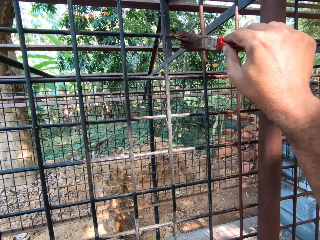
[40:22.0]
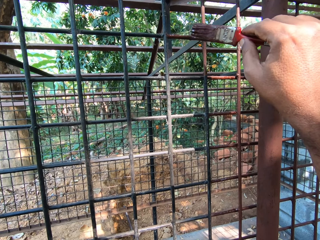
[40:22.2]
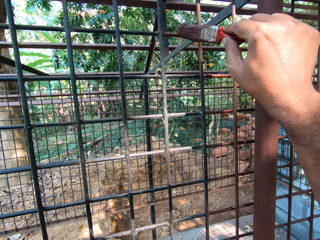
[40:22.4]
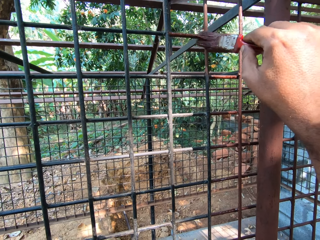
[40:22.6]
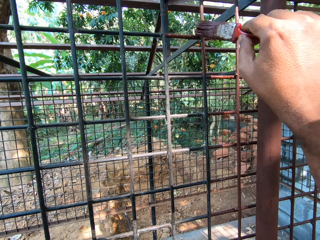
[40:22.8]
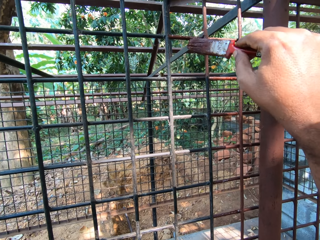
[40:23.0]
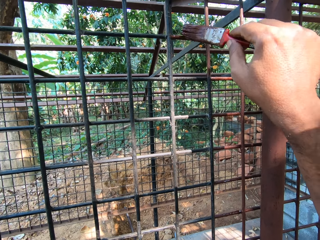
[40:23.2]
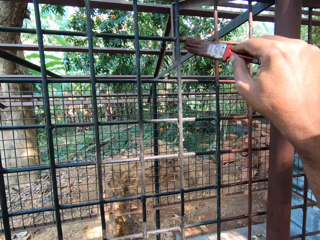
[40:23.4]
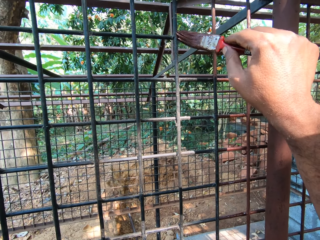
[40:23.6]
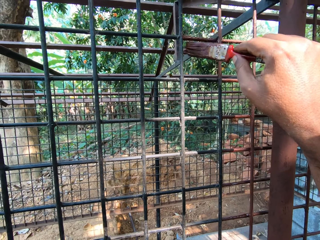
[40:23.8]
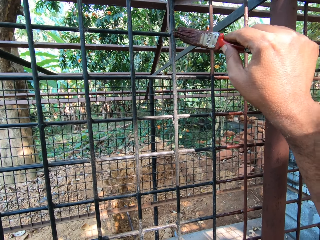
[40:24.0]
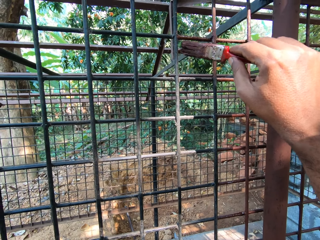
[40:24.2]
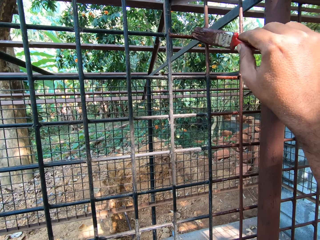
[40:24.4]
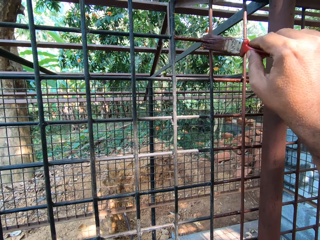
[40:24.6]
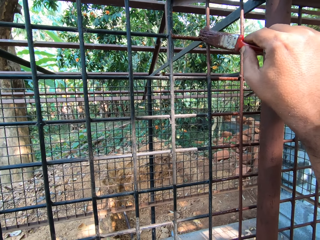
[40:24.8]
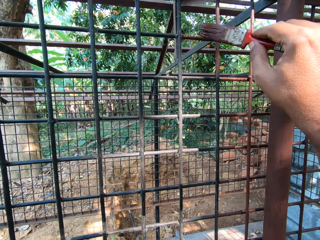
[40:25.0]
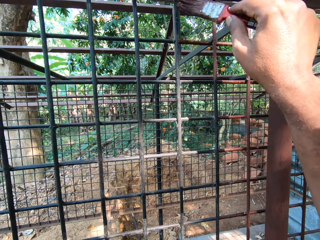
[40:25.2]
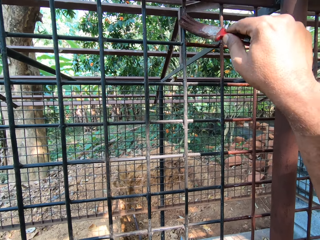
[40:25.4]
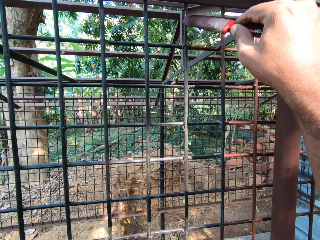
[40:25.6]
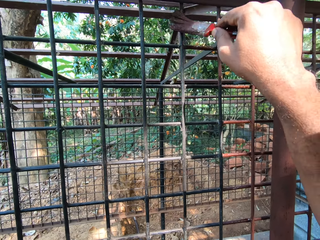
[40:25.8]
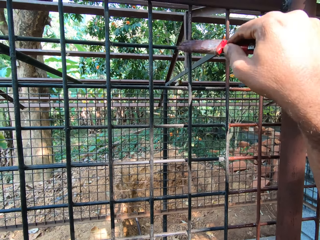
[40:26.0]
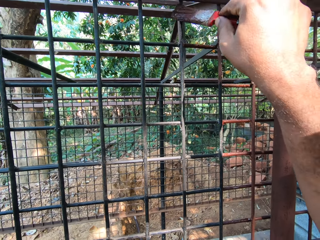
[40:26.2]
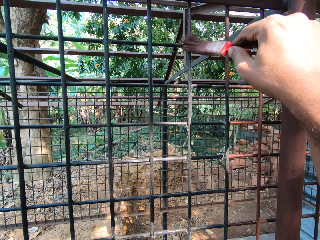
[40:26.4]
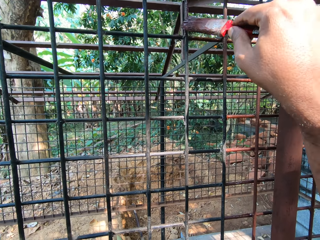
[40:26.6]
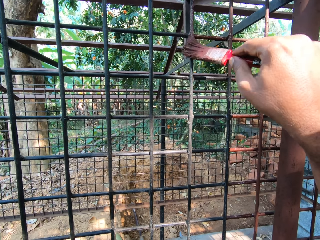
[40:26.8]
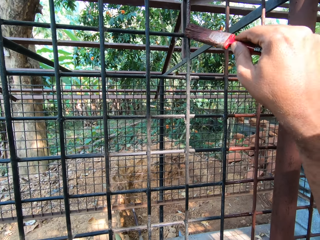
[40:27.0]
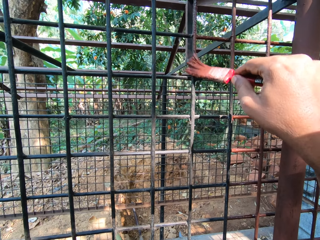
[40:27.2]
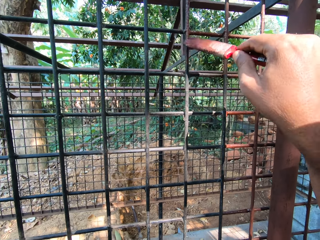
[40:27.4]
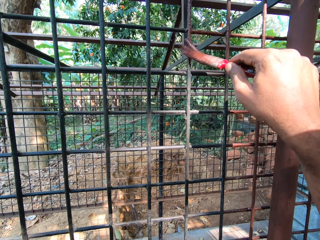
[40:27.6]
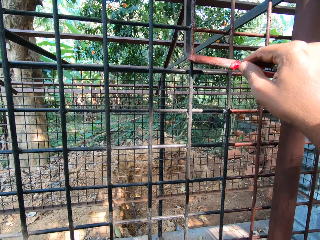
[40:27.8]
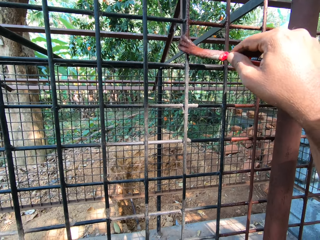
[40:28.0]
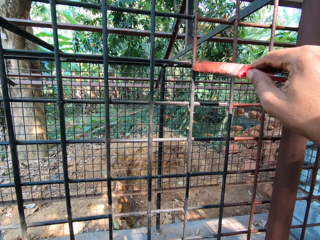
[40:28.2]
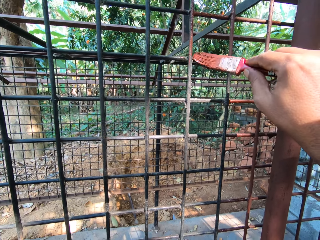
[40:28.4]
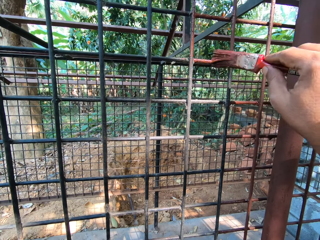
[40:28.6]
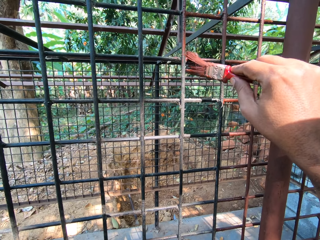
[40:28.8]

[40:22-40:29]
The camera wearer converses with the man. They paint the metal.

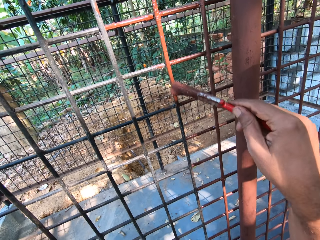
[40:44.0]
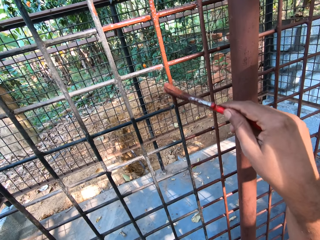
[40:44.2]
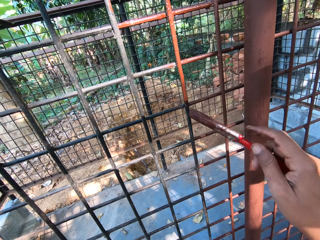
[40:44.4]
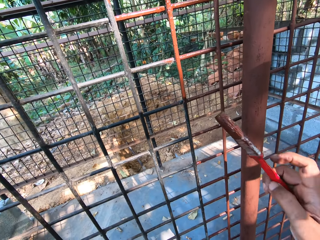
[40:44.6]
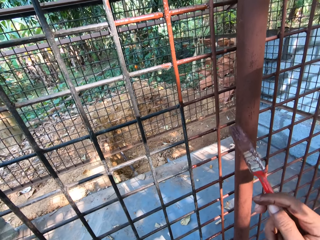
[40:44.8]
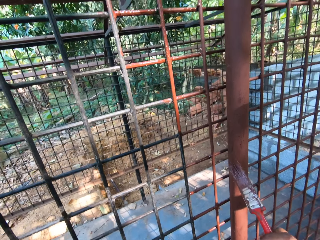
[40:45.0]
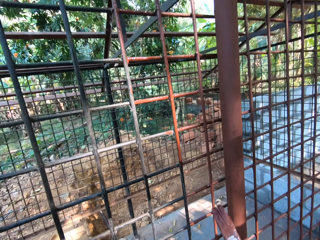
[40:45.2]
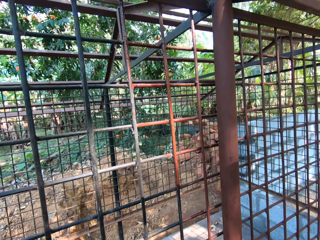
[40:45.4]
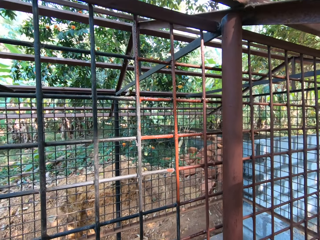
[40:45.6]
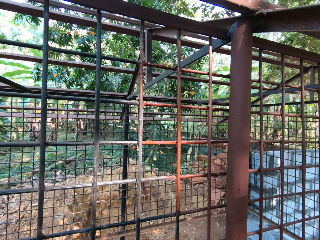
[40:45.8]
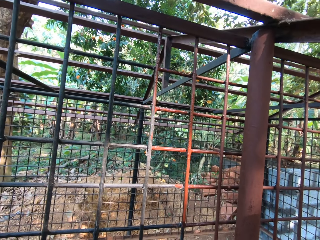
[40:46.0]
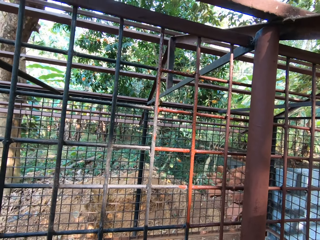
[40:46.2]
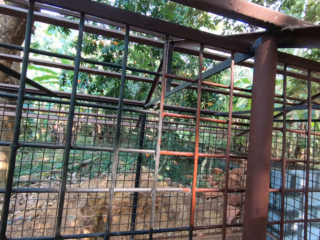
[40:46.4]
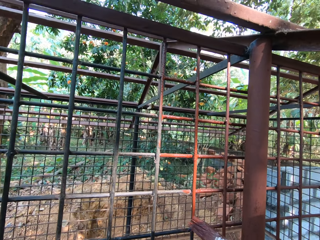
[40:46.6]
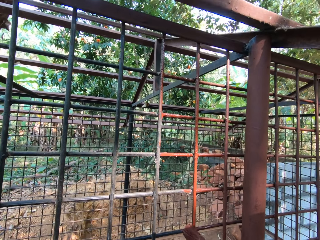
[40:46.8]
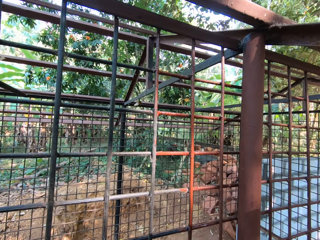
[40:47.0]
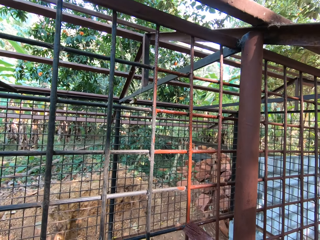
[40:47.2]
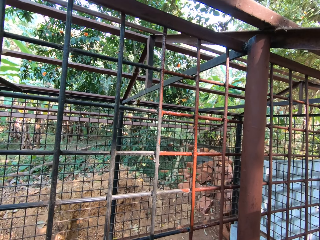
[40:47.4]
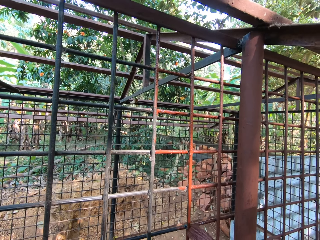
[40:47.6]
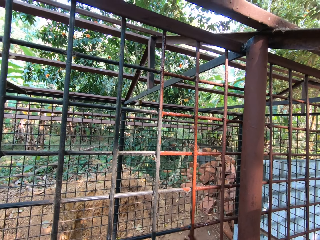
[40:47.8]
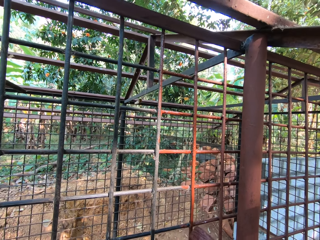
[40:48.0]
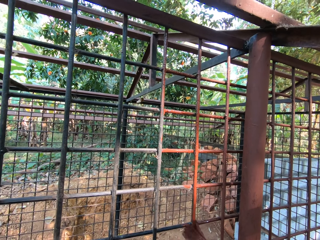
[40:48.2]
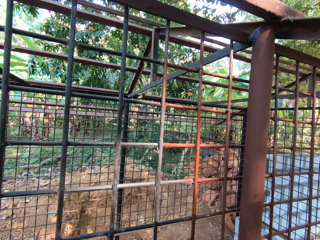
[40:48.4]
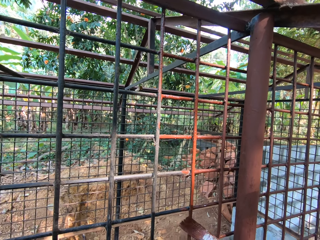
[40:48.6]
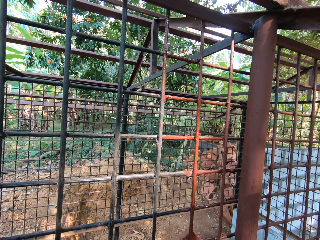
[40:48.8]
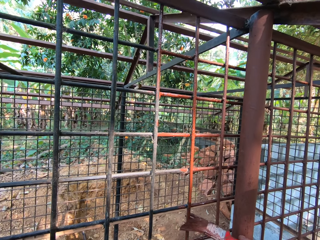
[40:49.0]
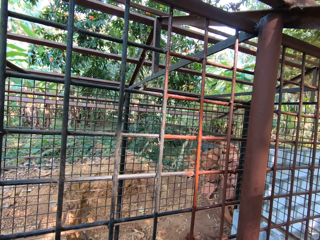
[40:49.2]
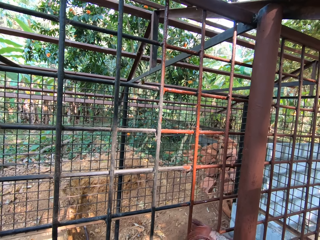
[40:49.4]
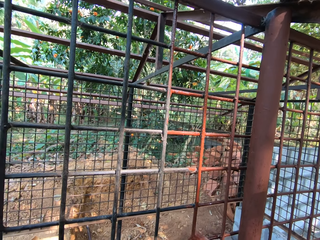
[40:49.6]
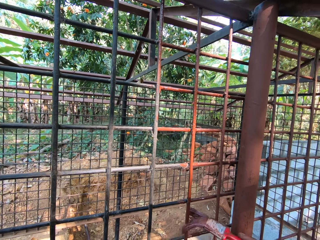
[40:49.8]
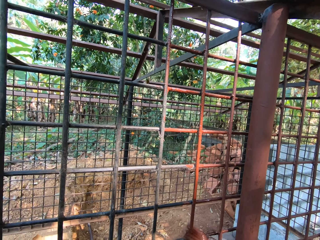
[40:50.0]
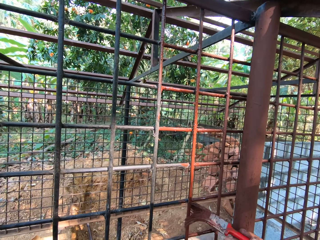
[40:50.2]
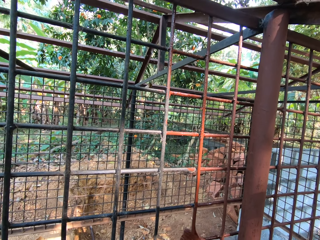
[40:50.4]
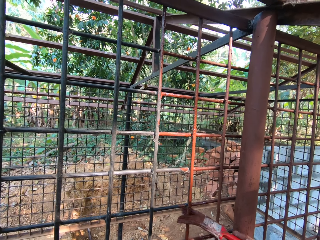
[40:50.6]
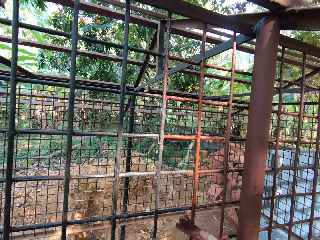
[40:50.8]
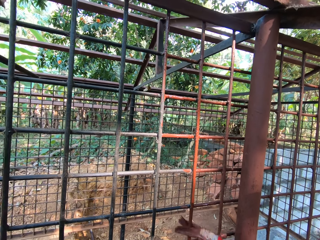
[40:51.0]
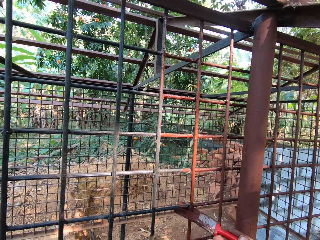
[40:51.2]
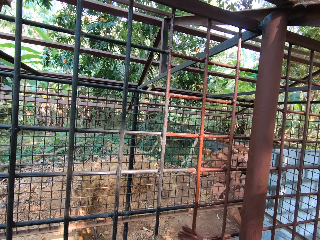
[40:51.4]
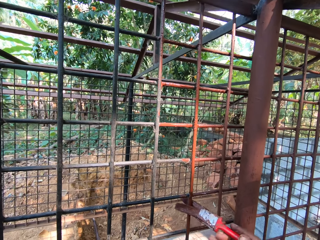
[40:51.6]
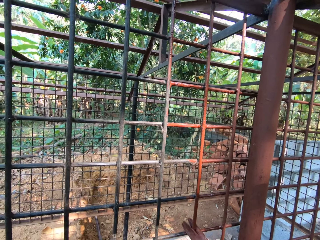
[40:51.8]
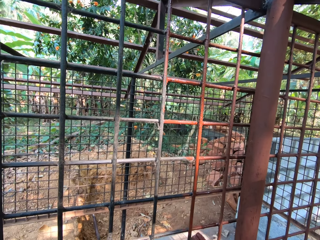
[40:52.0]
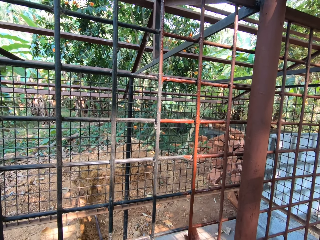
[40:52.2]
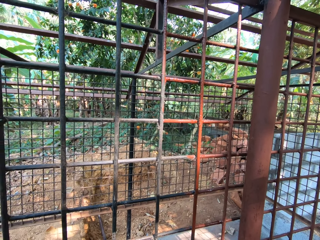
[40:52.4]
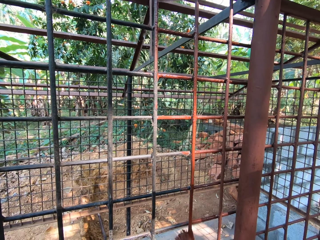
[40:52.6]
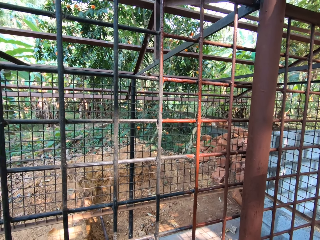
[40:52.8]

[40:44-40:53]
The camera wearer looks around in the compound. They paint a wire mesh grill with a paintbrush.

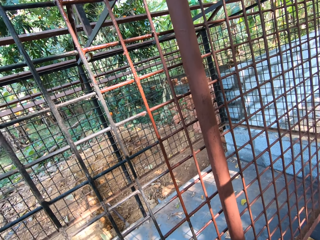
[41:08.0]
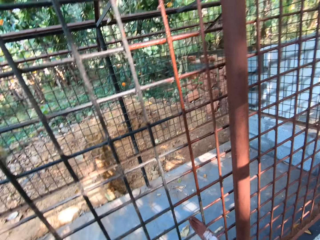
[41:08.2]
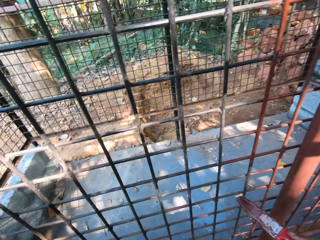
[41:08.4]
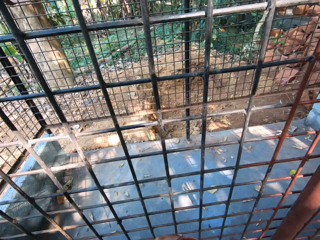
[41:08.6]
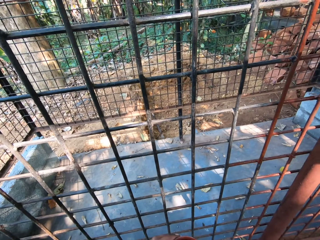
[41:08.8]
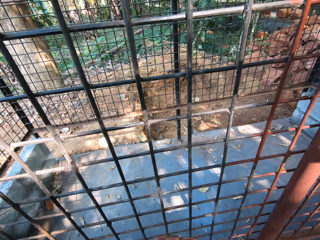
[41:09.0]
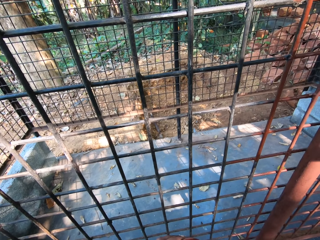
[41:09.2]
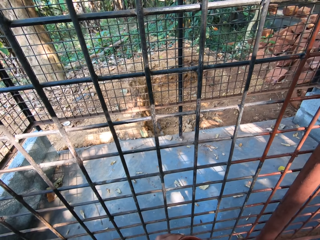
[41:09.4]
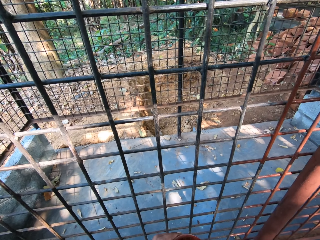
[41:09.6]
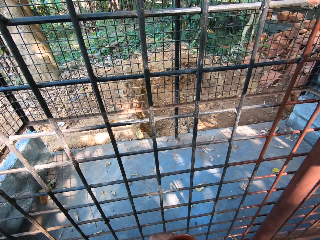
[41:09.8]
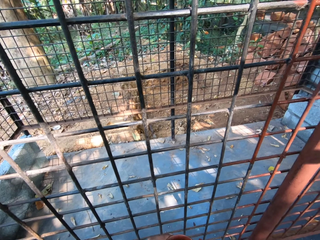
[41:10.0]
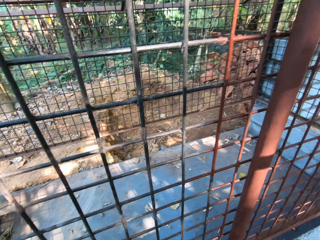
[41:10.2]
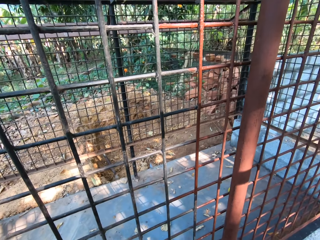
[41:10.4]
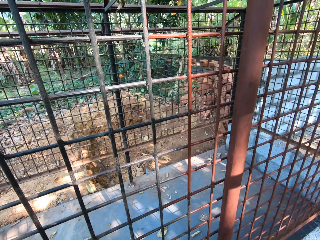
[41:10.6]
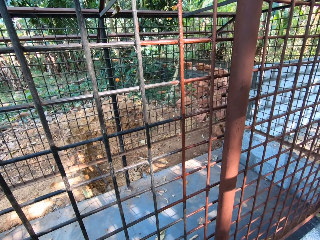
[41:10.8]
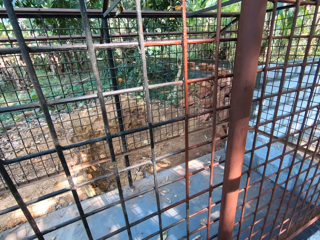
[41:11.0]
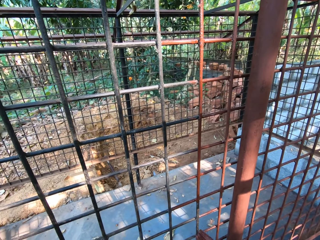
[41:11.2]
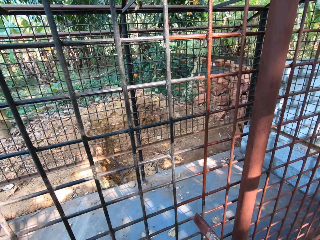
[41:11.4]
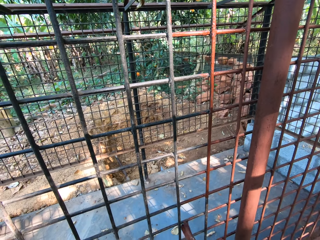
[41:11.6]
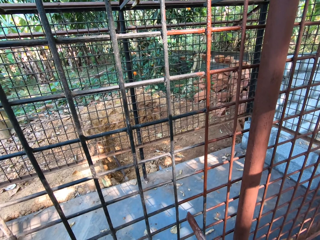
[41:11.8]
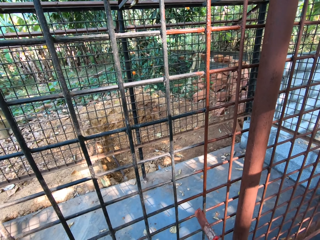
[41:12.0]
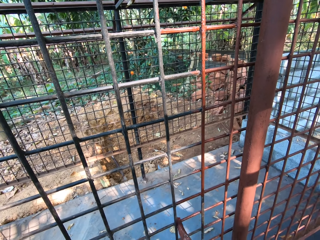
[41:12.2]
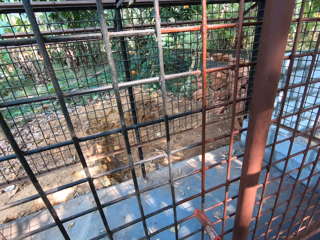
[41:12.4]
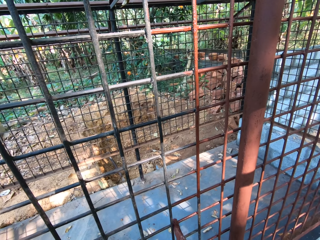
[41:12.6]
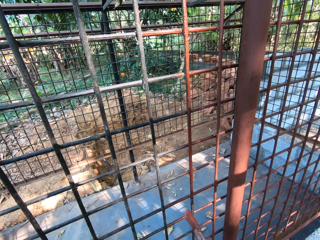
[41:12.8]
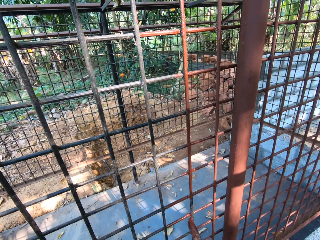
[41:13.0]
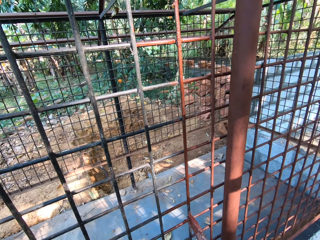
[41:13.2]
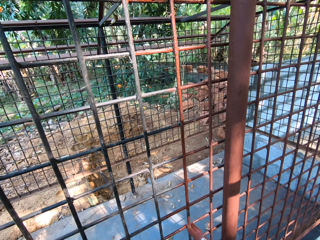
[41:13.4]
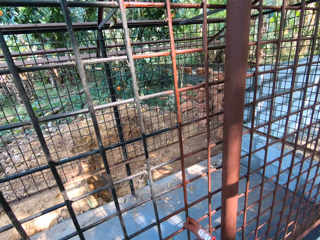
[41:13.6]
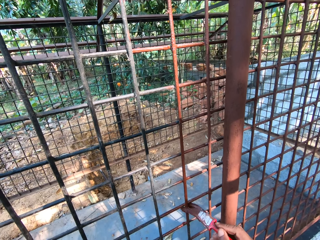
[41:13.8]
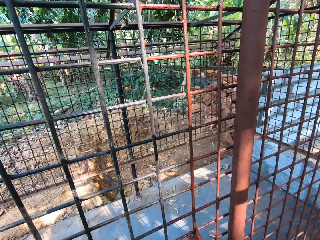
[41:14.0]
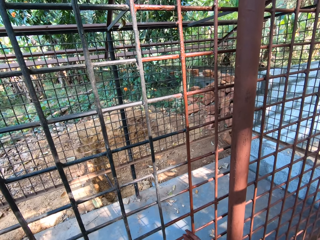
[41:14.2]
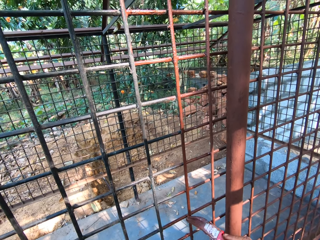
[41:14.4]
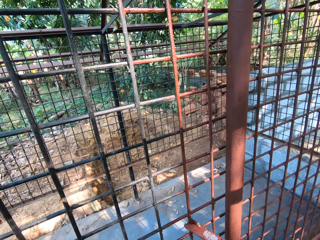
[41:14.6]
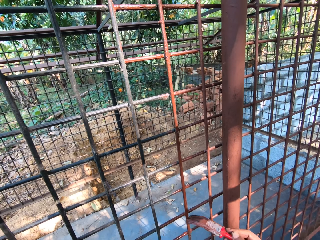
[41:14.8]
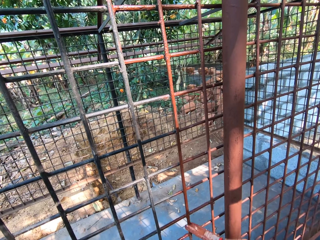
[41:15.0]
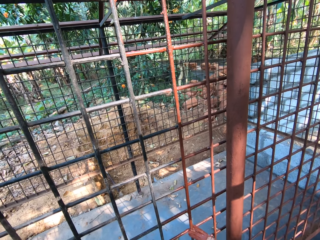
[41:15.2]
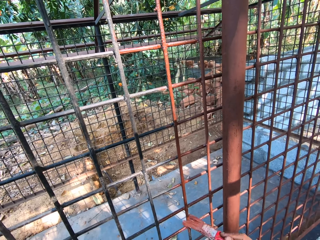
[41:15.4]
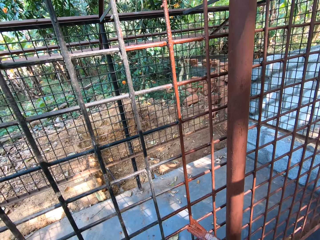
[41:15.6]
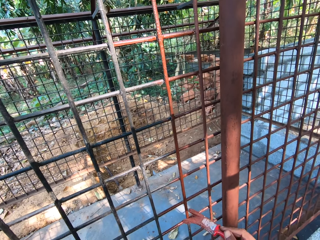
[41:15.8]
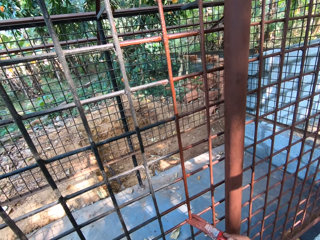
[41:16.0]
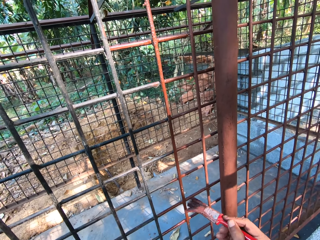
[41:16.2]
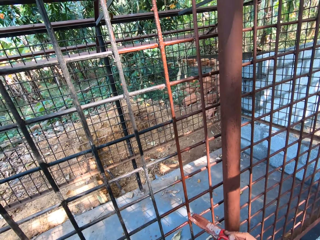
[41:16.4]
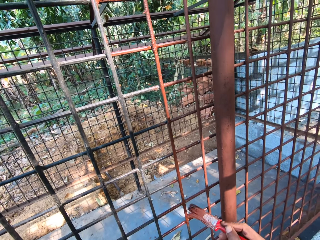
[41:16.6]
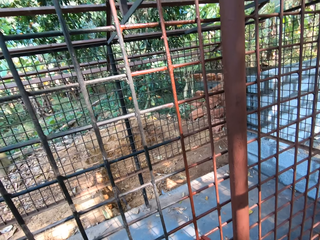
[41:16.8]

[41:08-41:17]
The camera wearer stands in the compound. He paints the cage with the paintbrush in his right hand.
